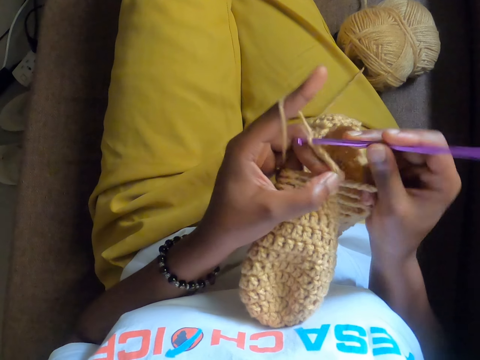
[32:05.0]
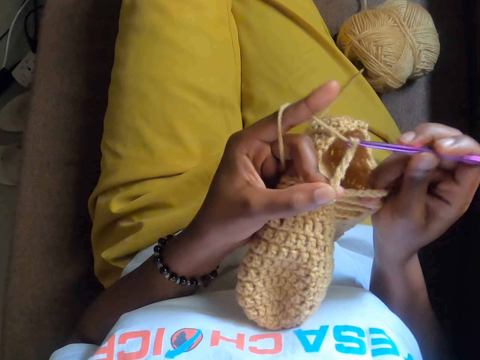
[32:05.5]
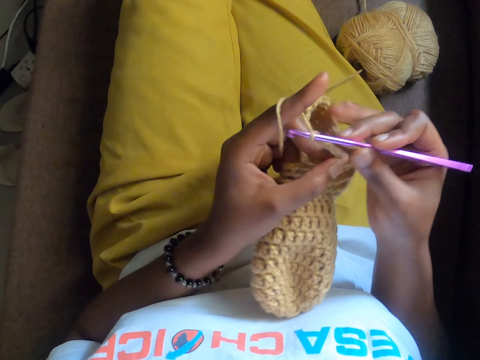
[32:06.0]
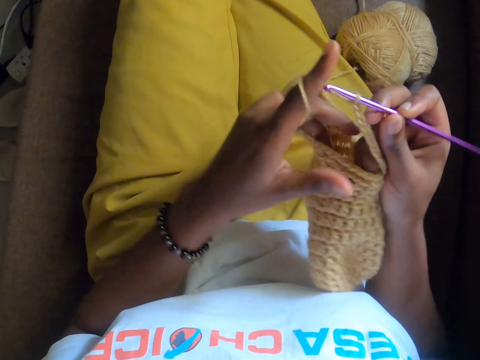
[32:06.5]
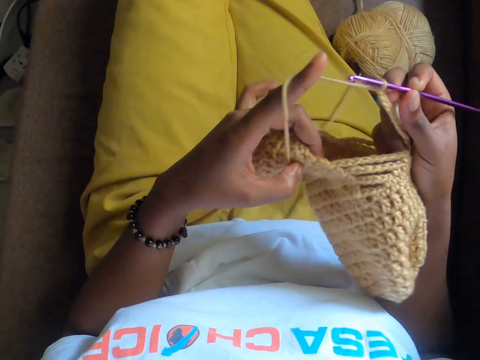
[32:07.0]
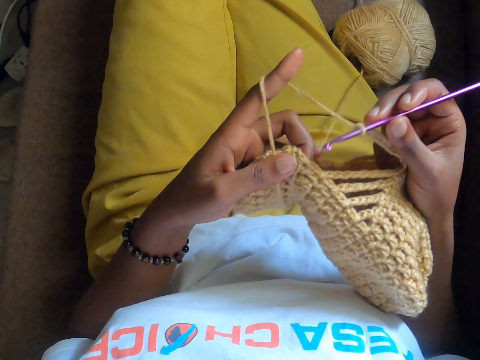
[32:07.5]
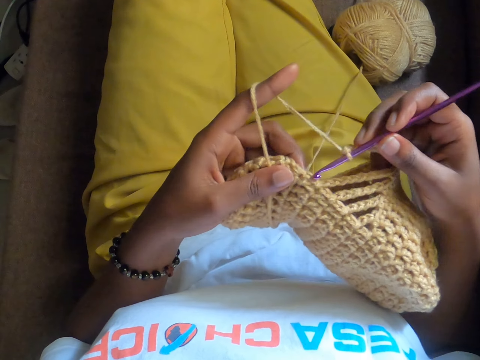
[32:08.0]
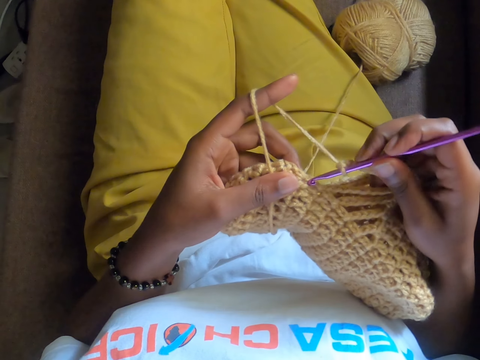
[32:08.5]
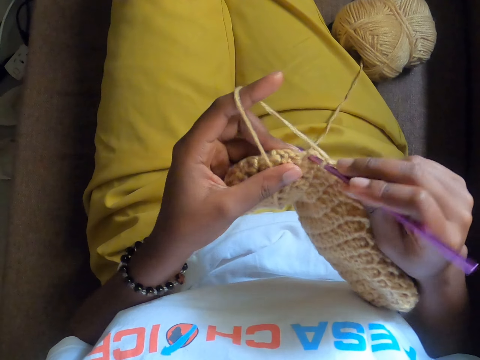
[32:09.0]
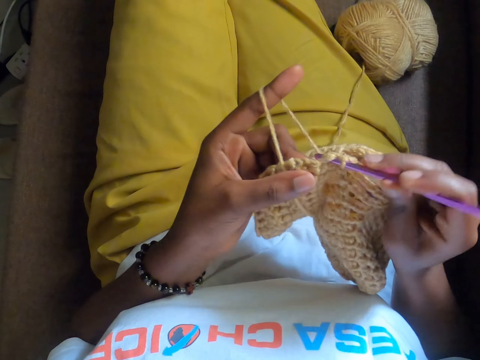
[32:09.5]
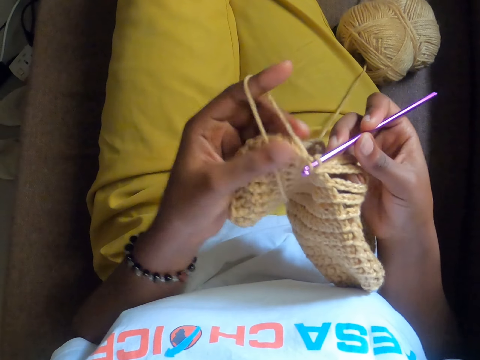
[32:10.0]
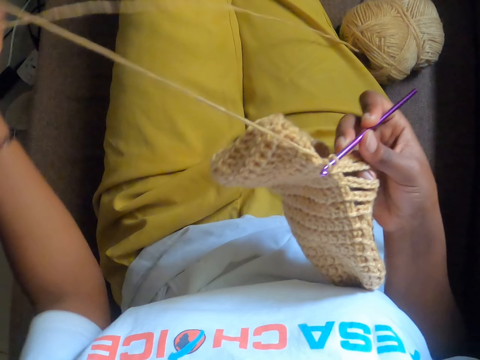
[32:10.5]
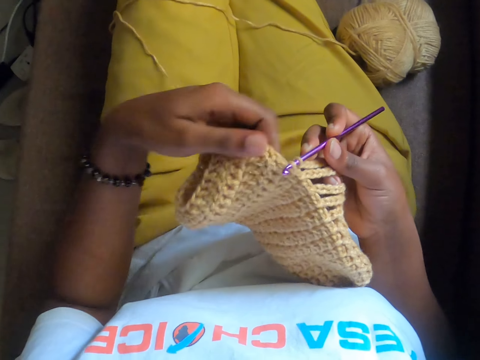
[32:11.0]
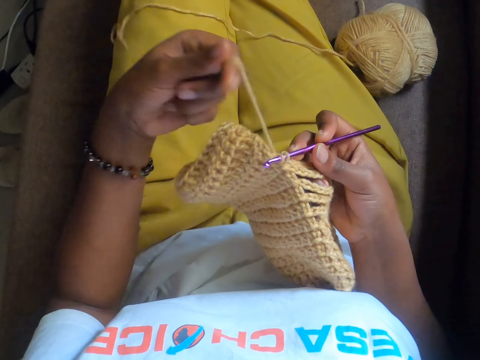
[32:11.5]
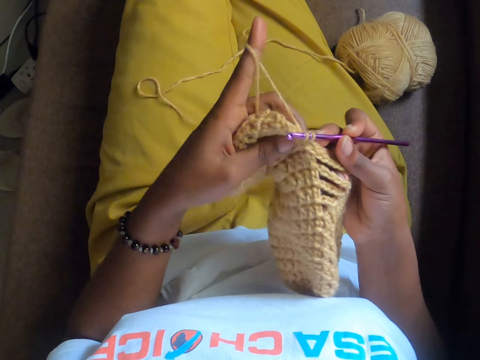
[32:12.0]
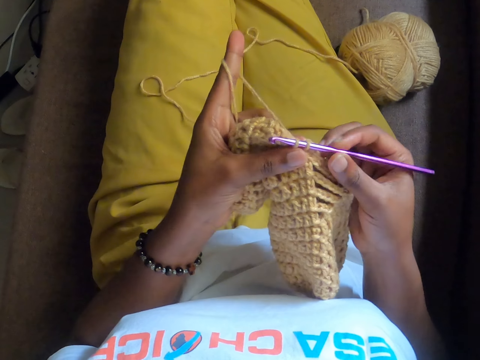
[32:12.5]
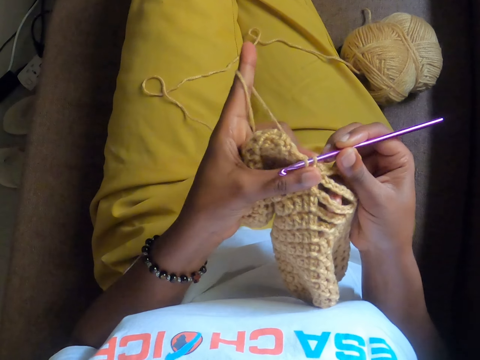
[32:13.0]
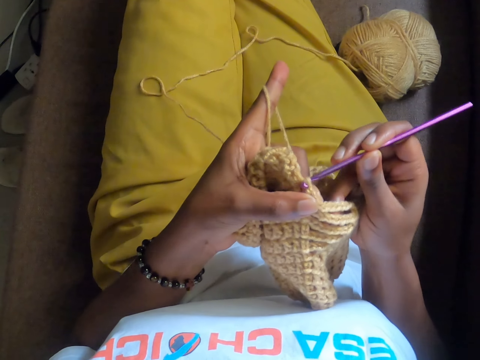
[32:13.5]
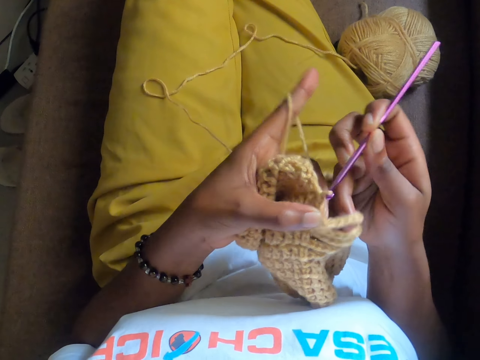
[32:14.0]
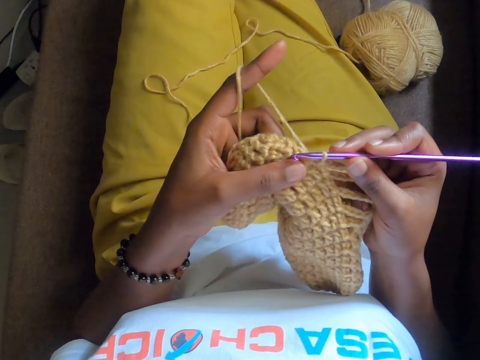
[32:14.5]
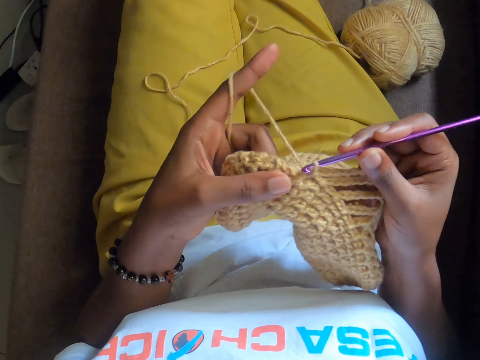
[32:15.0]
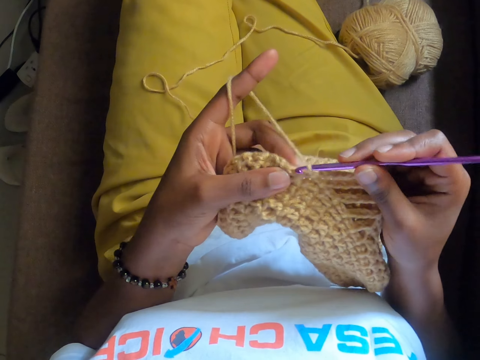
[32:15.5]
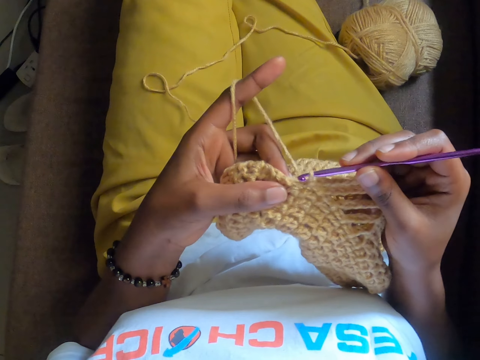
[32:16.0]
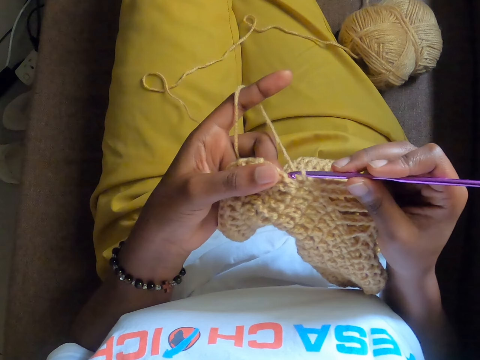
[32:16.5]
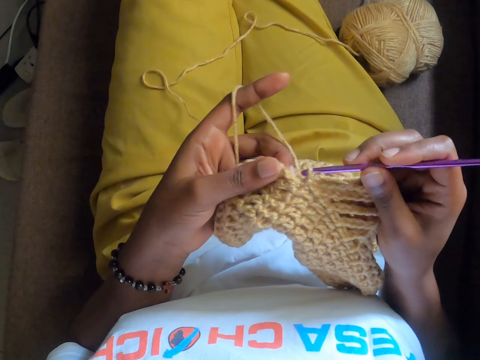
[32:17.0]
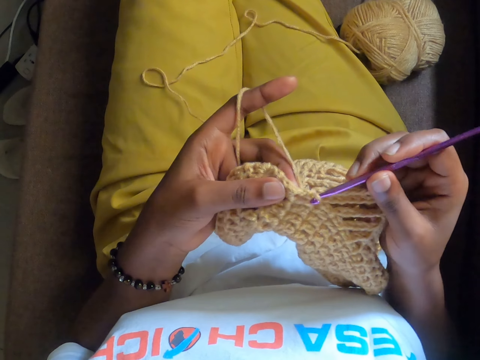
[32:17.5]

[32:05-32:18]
The camera wearer adjusts the fabric. She knits the fabric with the crochet. She straightens the fabric. She adjusts the yarn of wool with her left hand. She knits the fabric with the crochet.

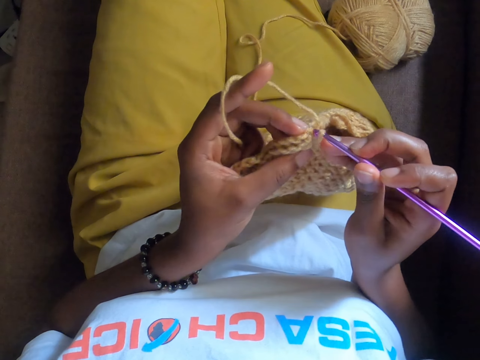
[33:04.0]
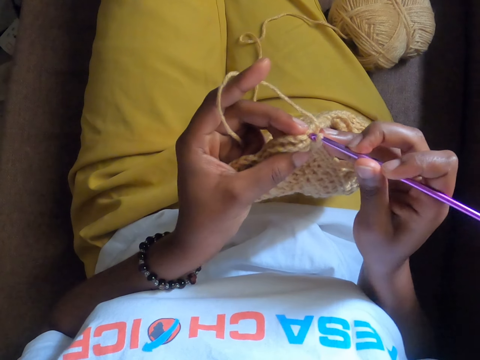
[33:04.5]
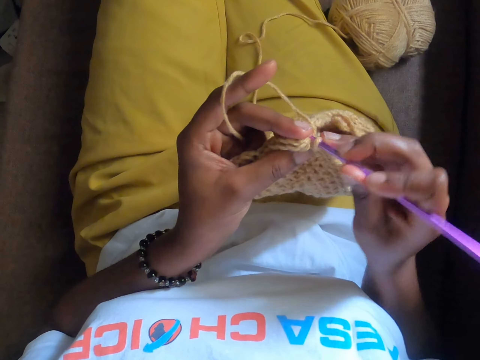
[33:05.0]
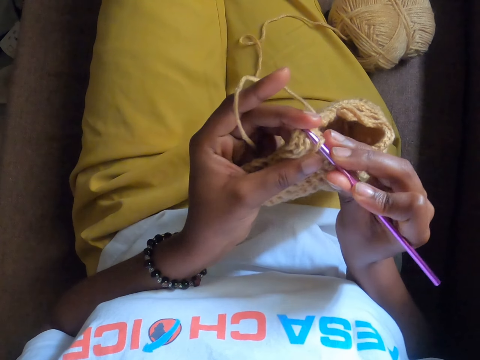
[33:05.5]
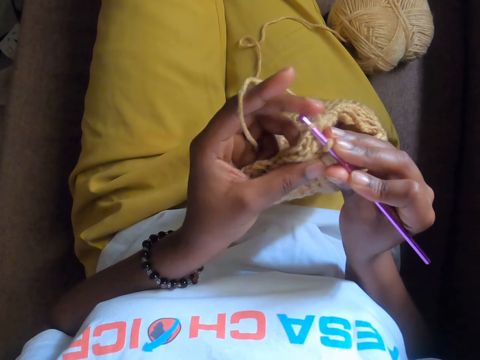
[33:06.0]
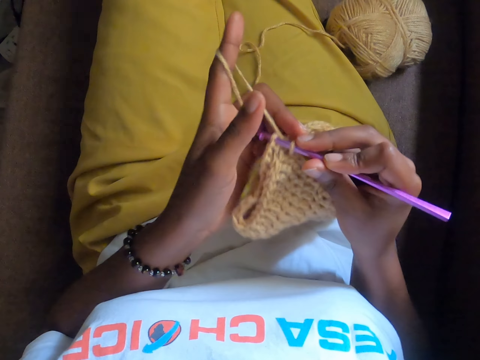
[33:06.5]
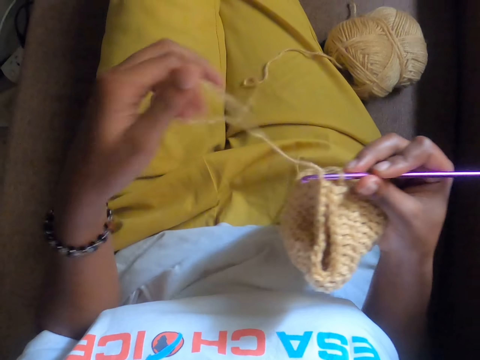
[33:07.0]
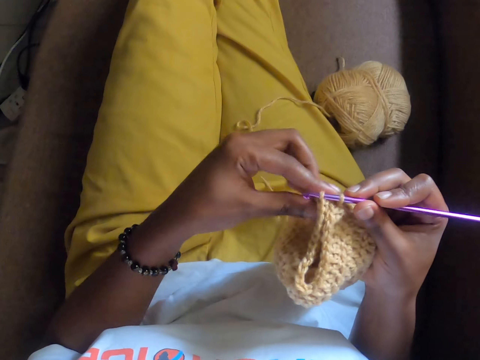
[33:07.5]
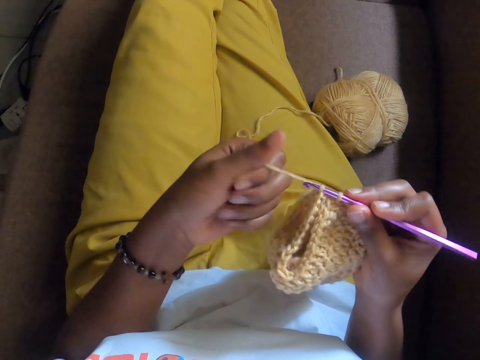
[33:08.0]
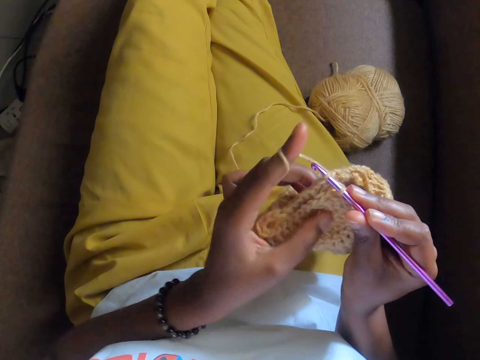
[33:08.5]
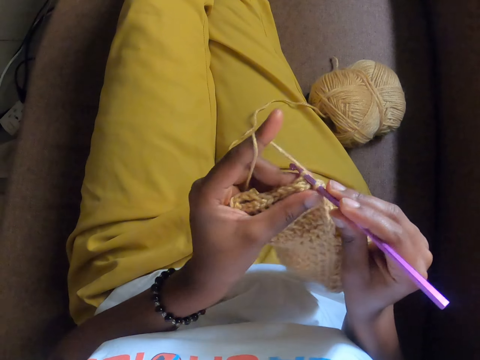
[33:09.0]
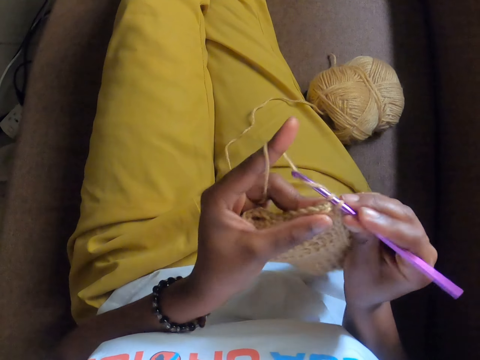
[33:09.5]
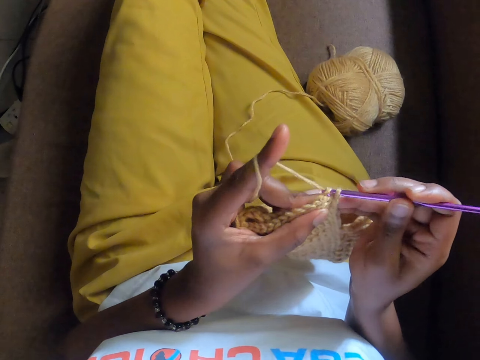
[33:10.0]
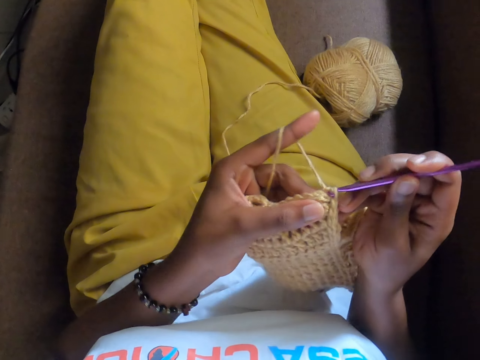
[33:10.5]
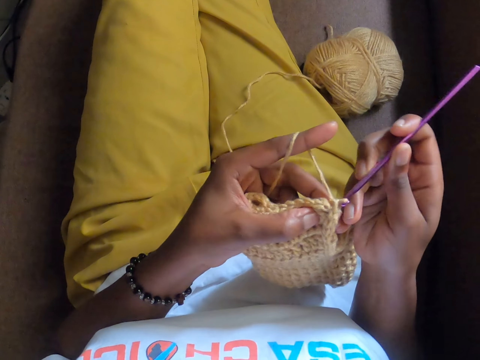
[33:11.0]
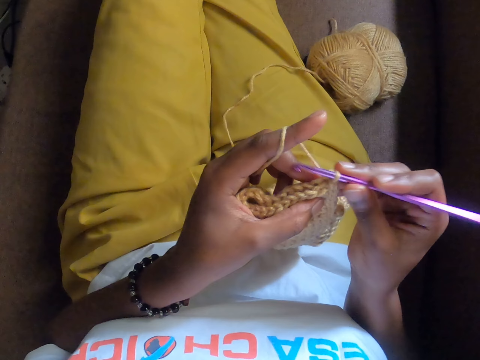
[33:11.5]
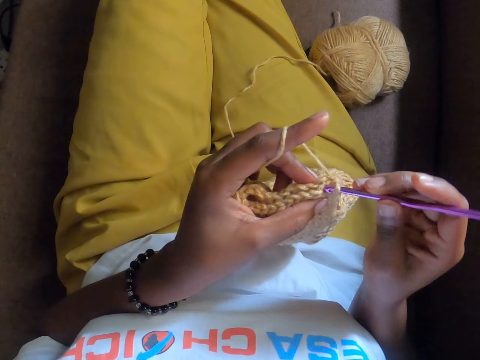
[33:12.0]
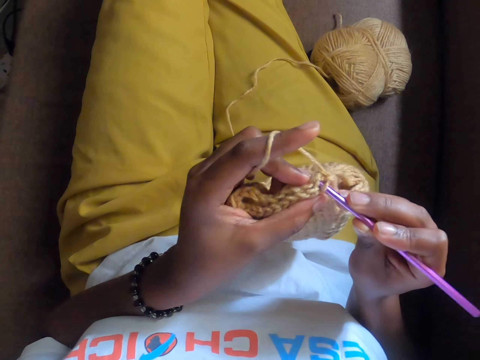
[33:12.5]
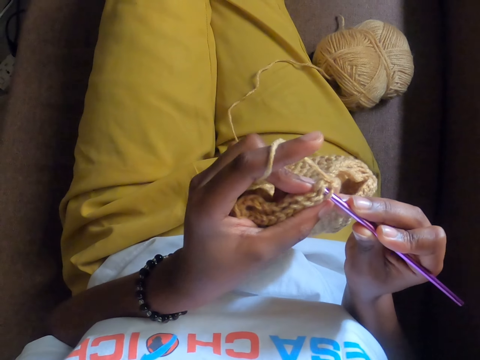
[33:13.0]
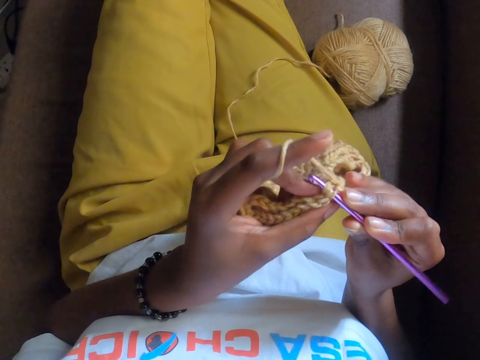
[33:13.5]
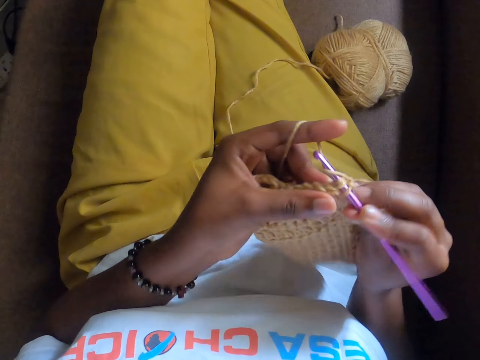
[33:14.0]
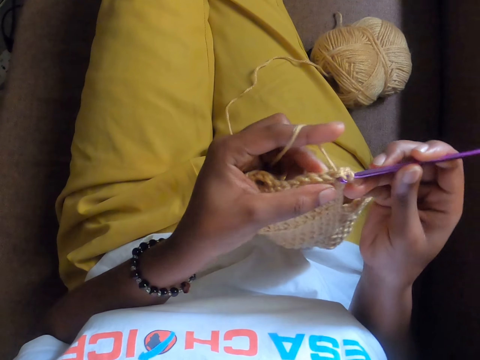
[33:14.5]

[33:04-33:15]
The camera wearer adjusts the yarn of wool with her left hand. She adjusts the fabric. She knits the fabric with the crochet.

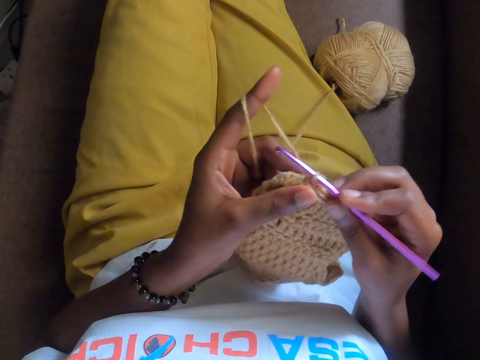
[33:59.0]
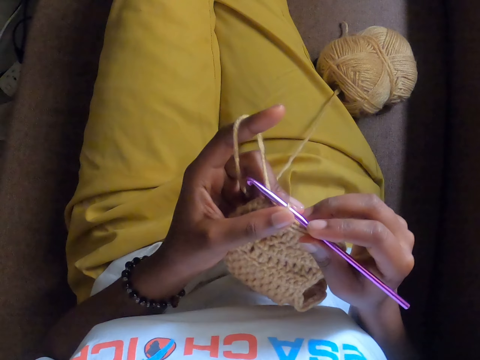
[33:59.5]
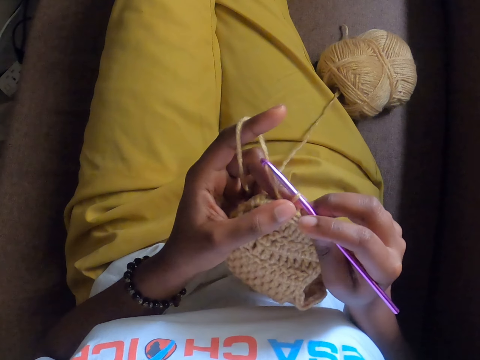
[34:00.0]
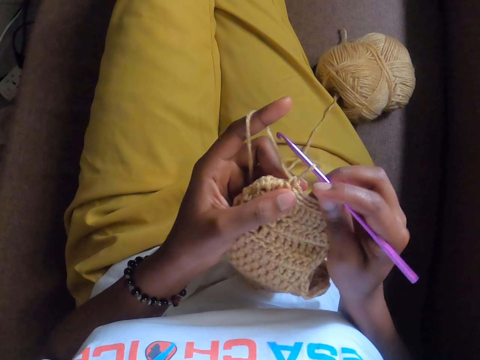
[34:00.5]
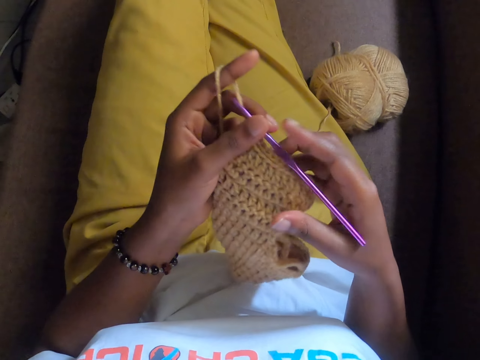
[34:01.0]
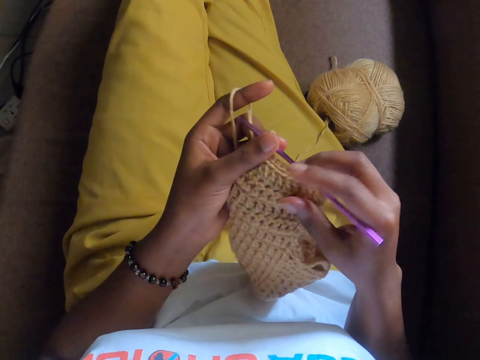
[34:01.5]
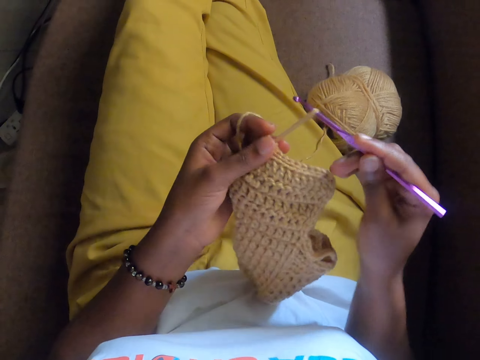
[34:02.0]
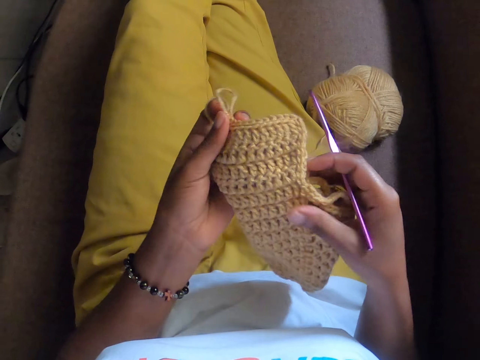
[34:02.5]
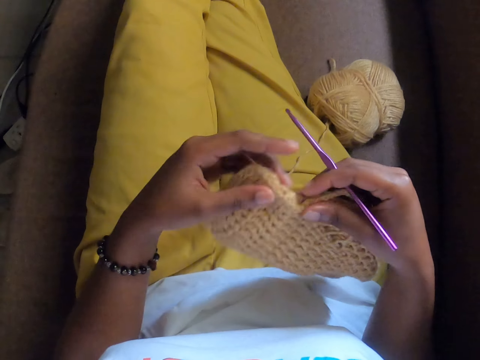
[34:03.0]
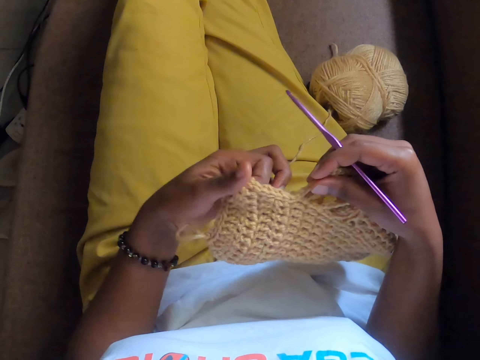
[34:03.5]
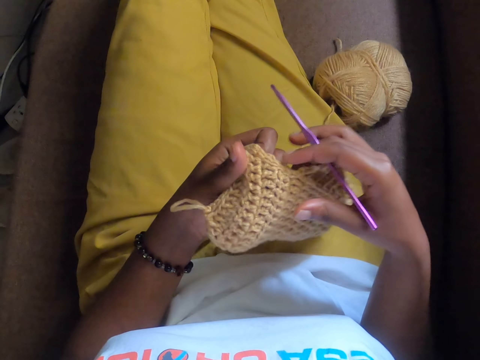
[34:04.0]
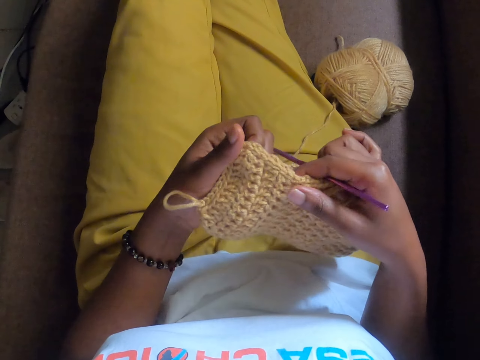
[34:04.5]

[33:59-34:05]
The camera wearer counts the lines on the fabric. She removes the crochet hook from the craft with her right hand. She adjusts the bag with both her hands.
